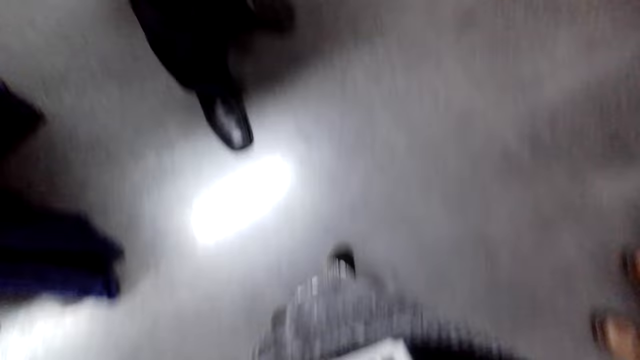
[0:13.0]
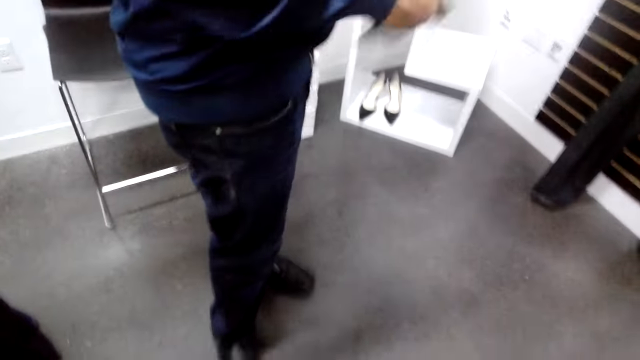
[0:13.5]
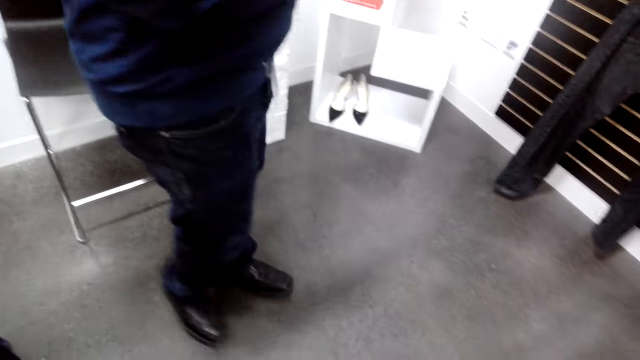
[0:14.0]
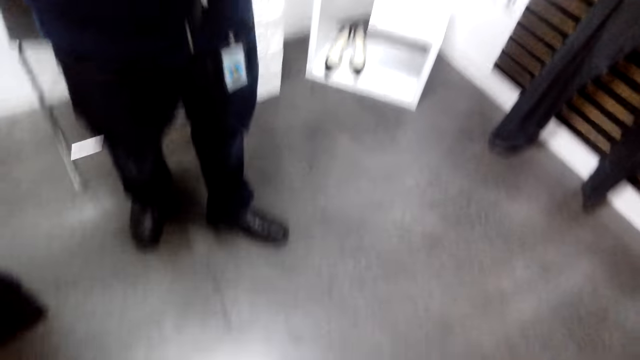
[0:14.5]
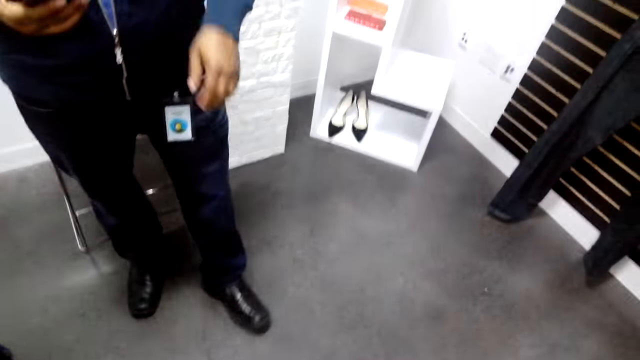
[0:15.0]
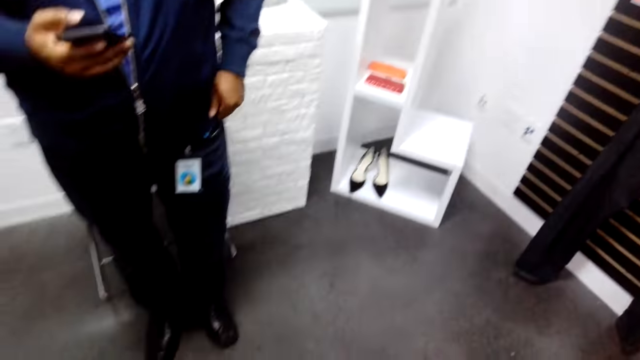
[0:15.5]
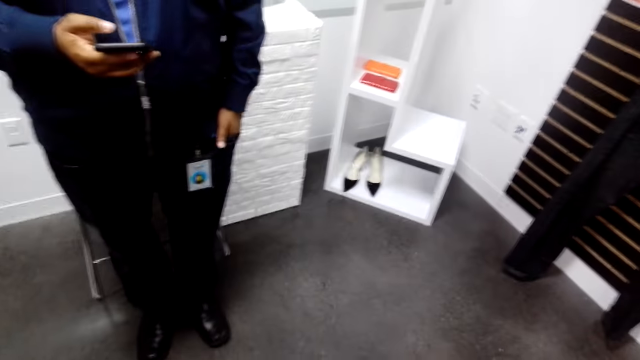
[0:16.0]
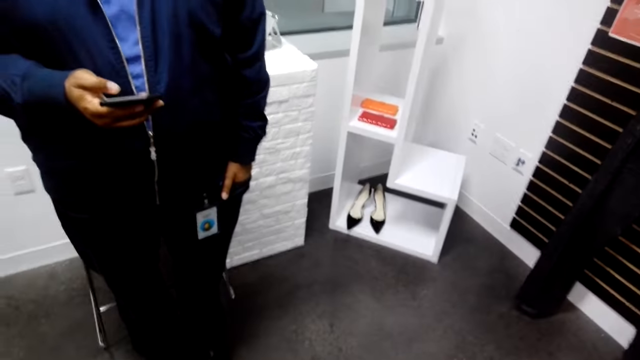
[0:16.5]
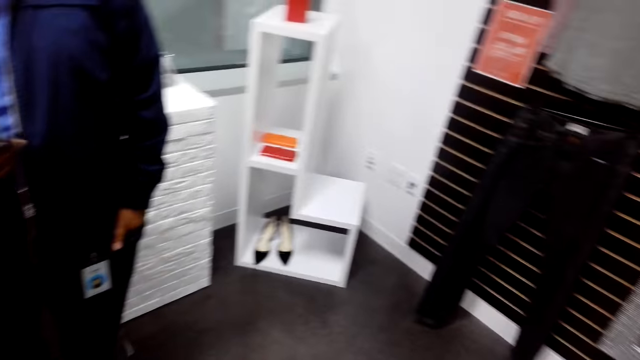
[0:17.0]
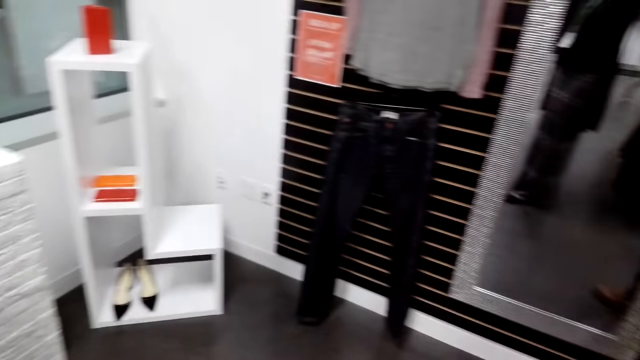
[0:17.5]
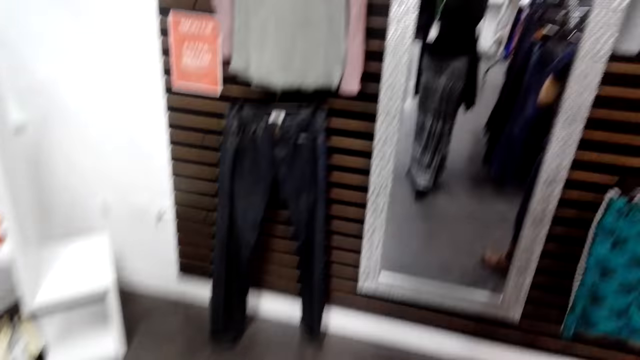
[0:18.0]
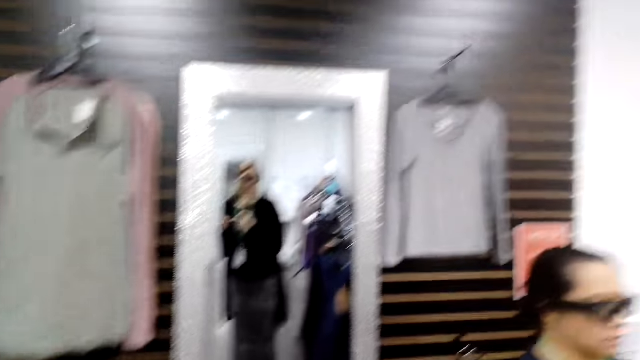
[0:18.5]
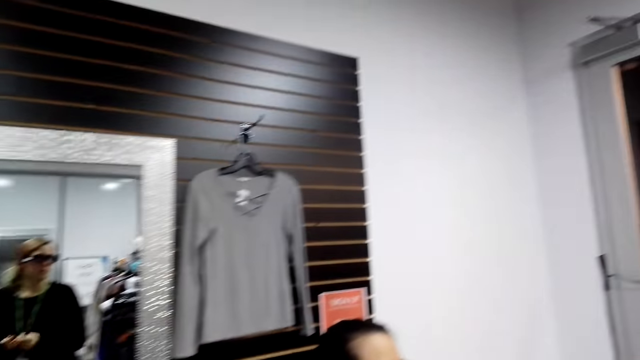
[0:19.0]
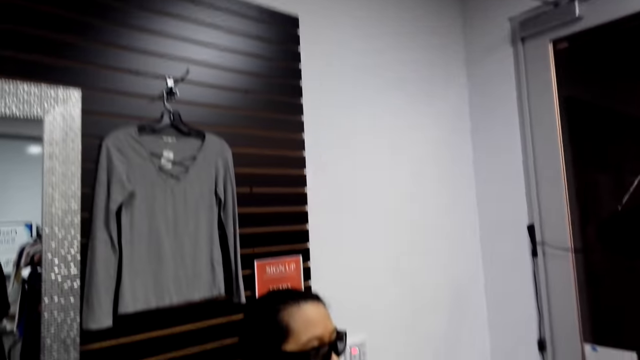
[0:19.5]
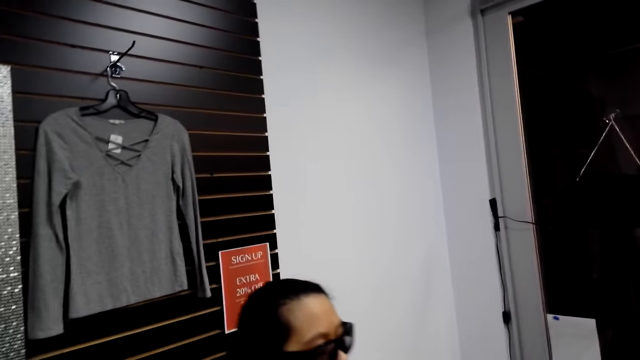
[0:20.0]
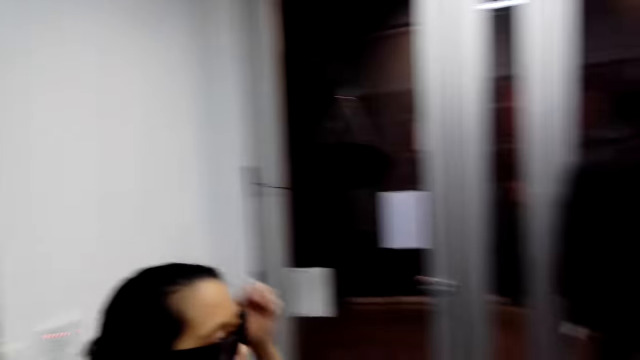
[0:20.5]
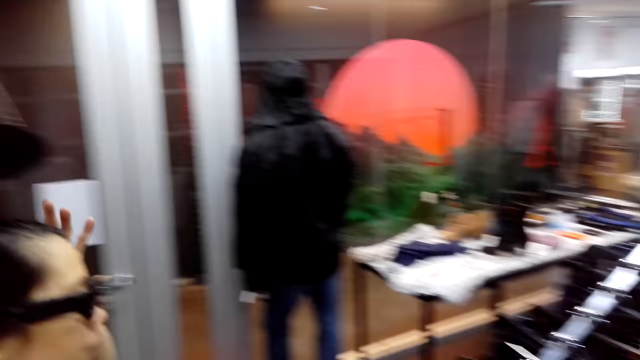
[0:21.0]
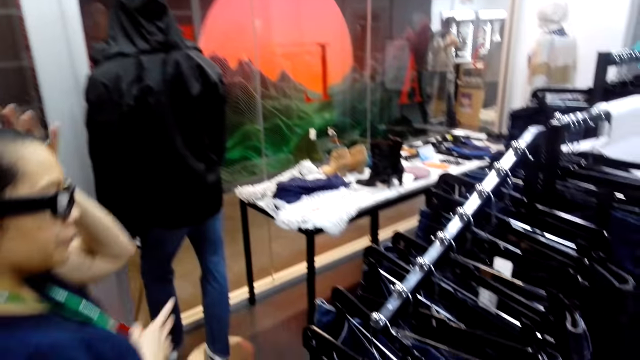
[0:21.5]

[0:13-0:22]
A cashier man touches on the camera wearer's camera. A woman removes winter boots. A man holds a phone. The cashier man looks on his phone and pockets. The camera wearer turns around.

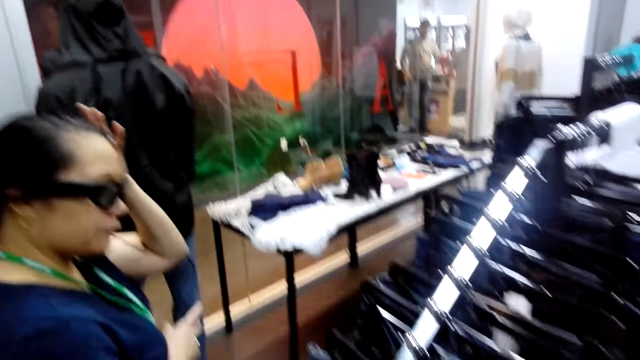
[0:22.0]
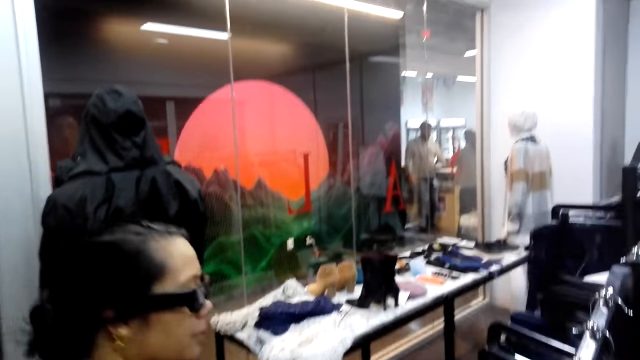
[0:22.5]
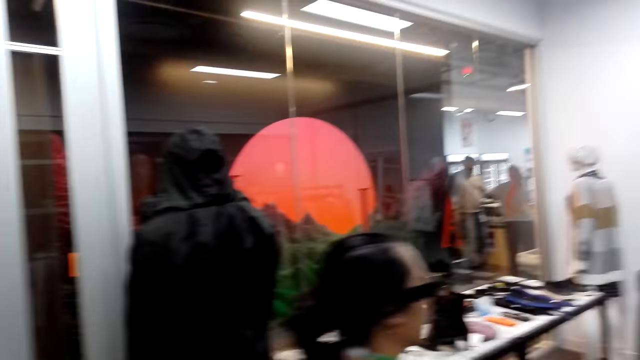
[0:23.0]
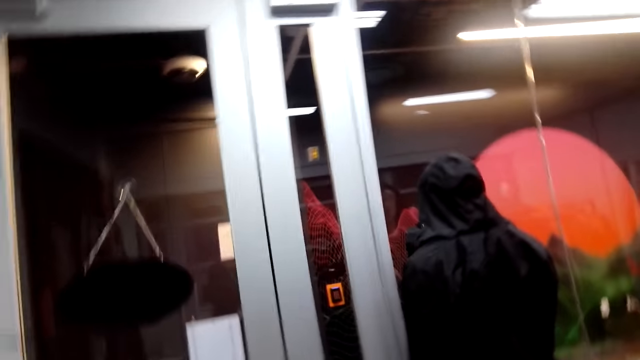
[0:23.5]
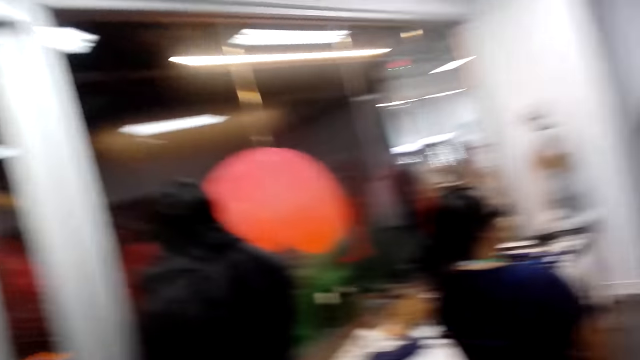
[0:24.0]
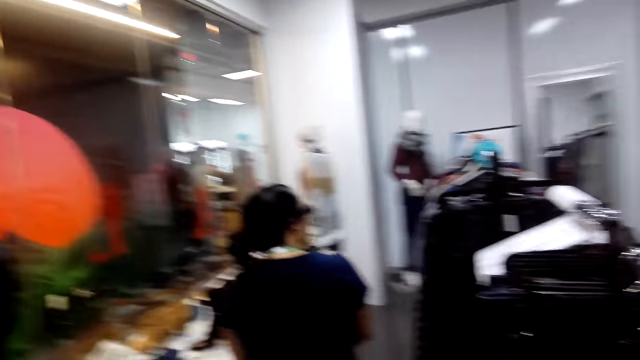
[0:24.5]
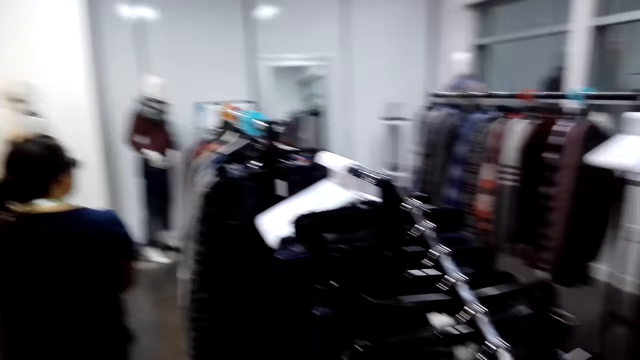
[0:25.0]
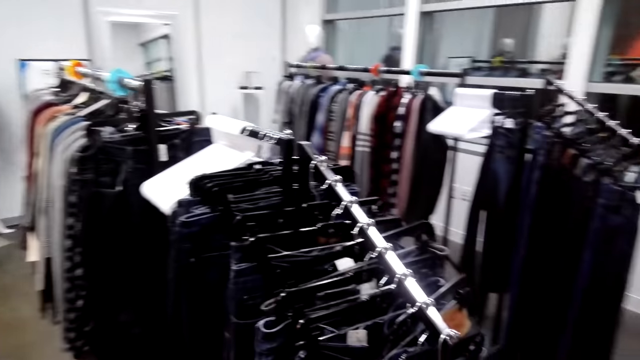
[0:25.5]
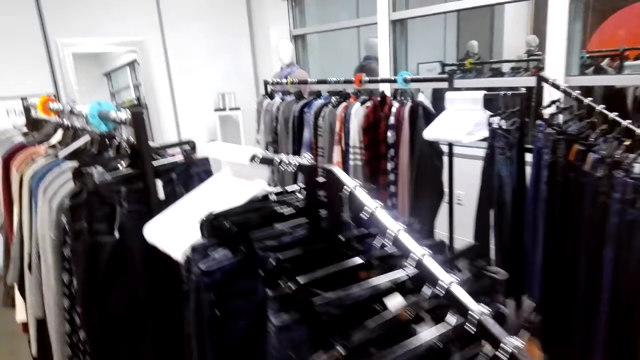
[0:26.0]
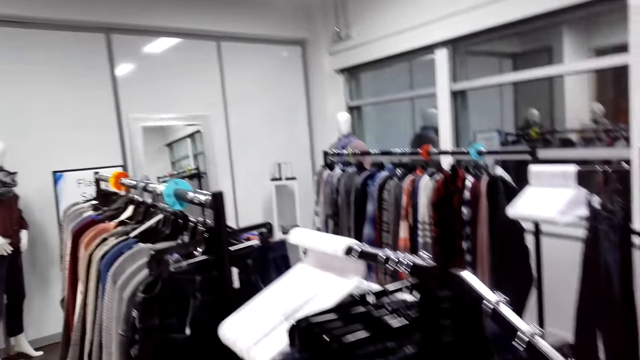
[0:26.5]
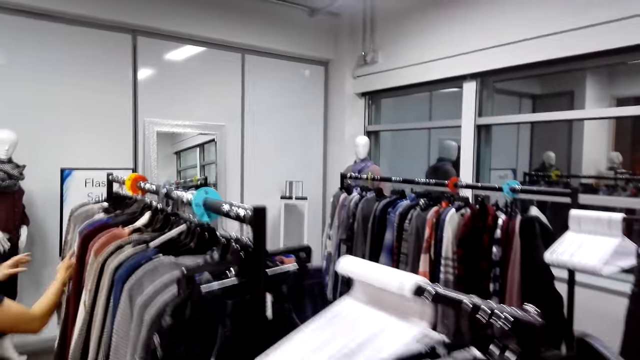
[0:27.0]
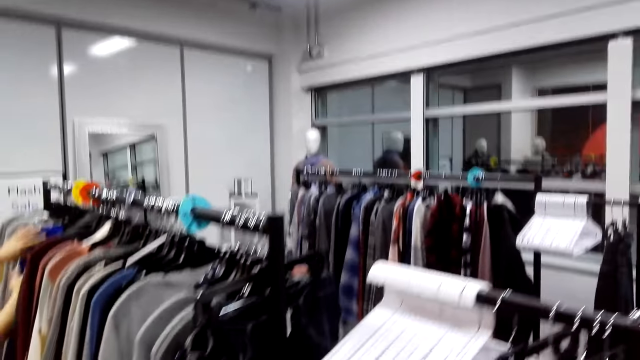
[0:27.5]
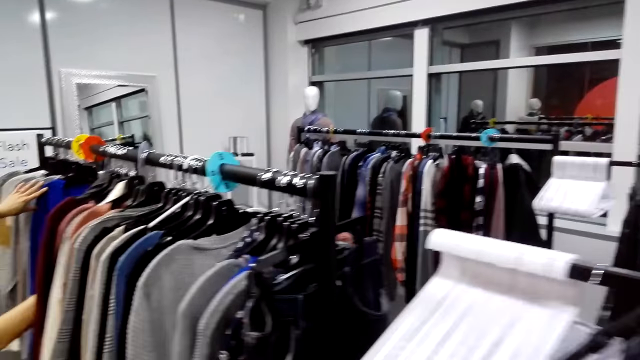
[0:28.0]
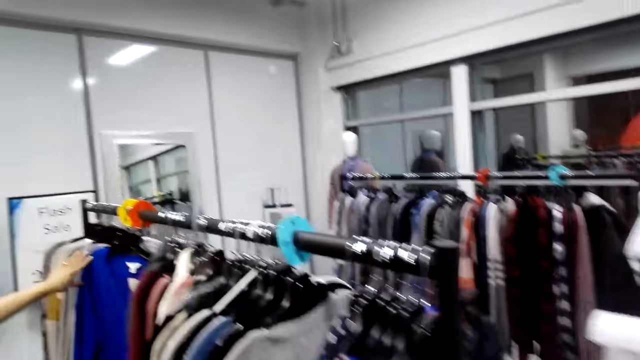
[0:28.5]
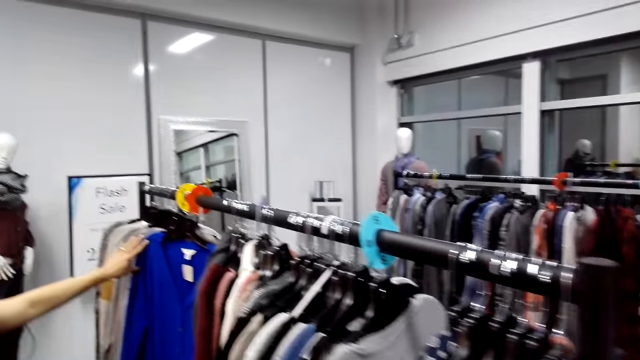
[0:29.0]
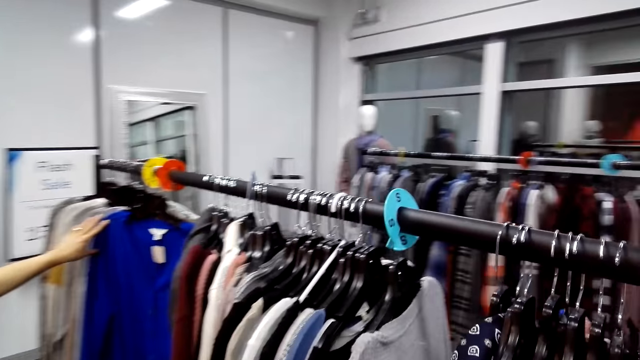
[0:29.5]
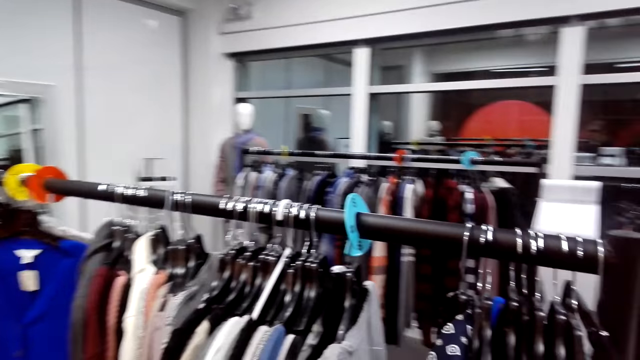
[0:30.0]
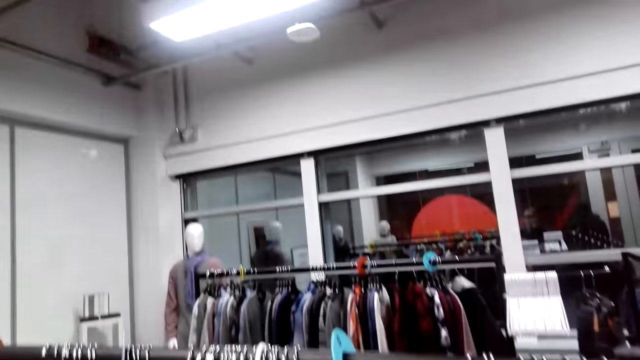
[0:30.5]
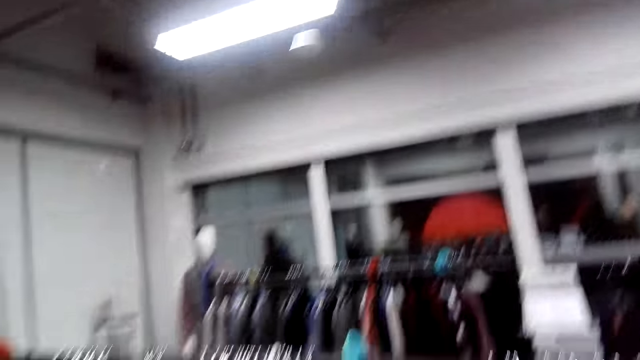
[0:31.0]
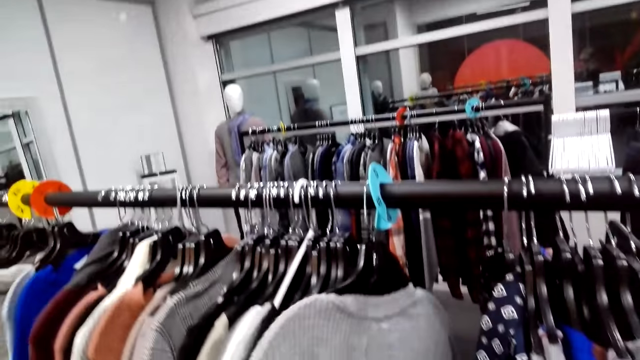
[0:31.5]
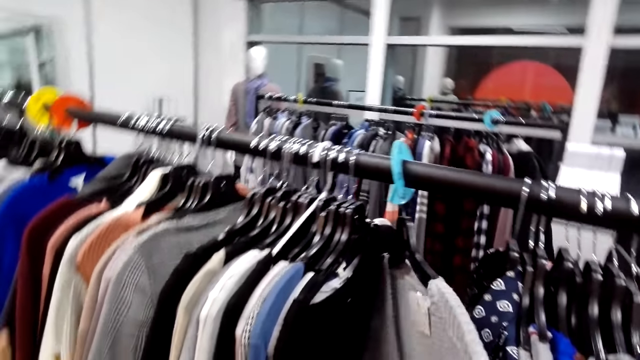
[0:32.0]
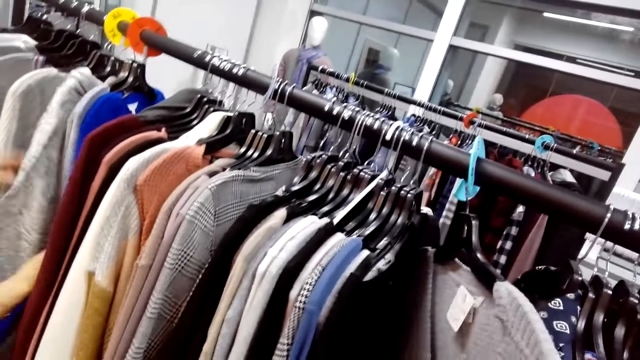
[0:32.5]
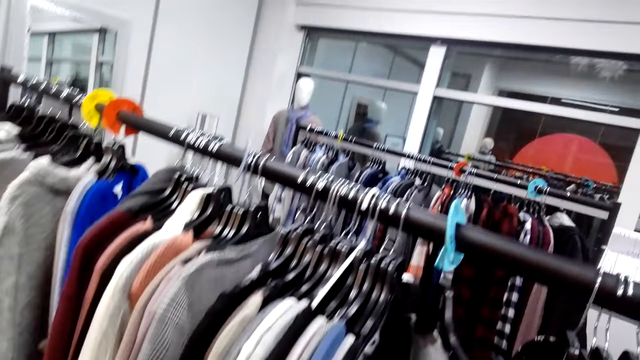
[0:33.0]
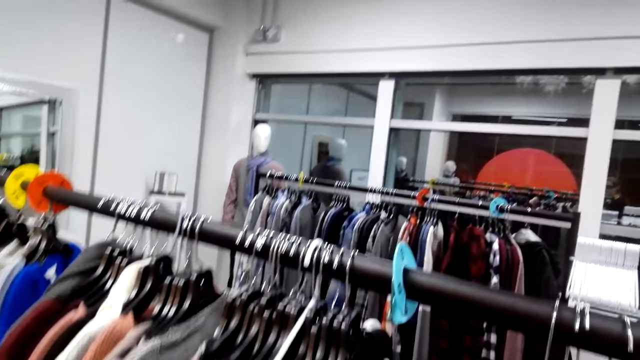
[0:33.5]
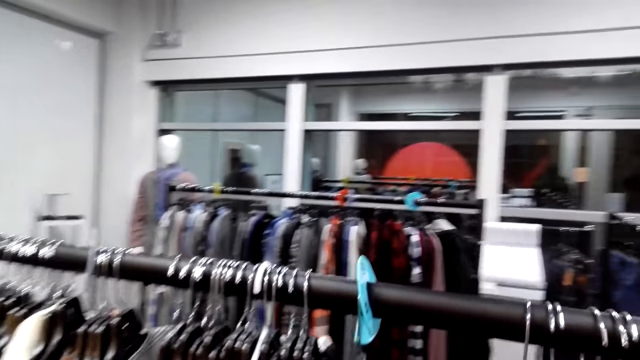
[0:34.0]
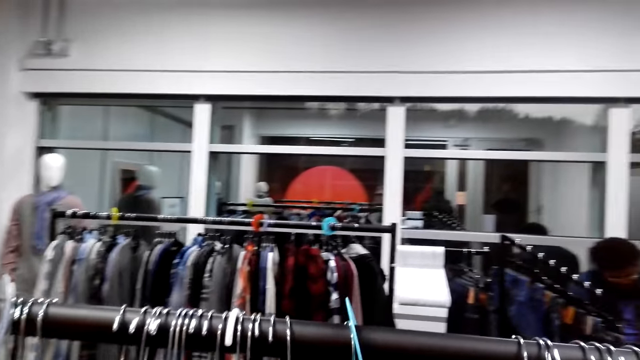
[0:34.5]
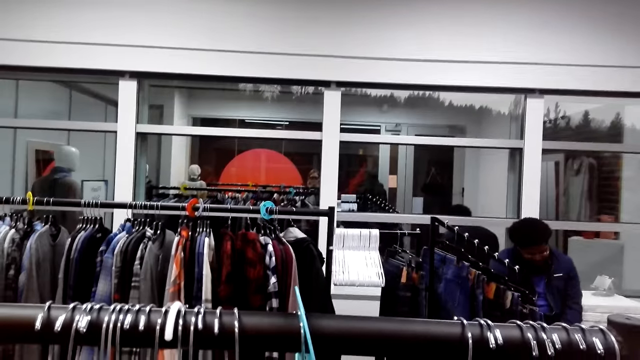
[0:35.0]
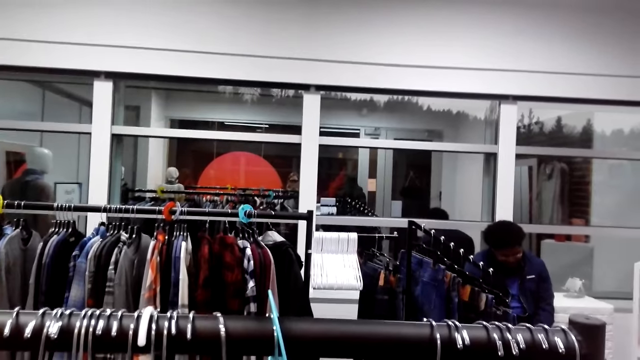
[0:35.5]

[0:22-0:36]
A man walks around. A woman walks. The camera wearer walks behind the woman. The man holds clothes on the hanger. The camera wearer walks around, turns to the side, holds clothes on the hanger, and turns to the side again.
